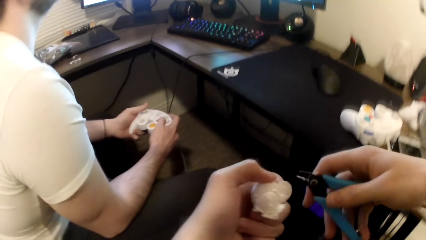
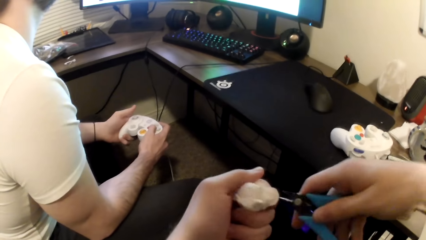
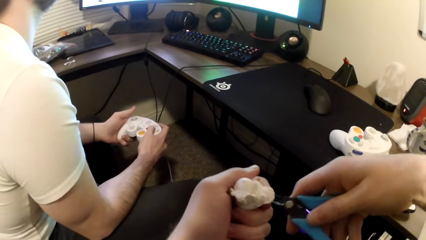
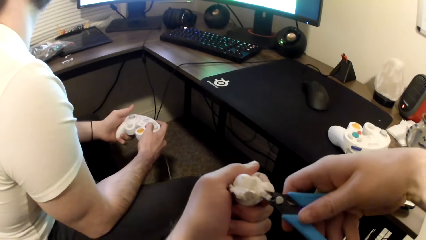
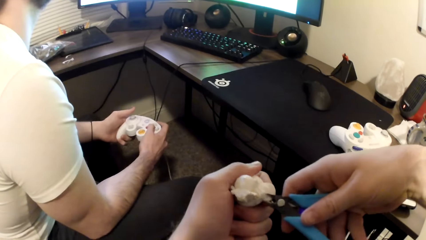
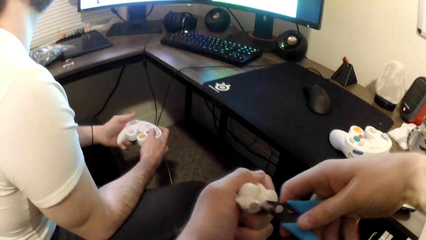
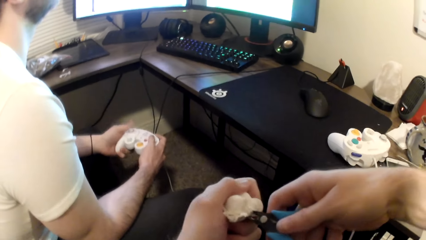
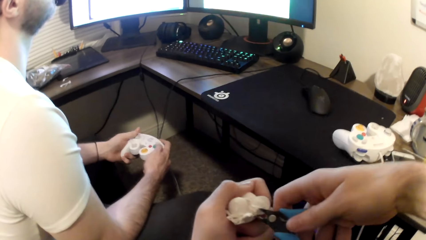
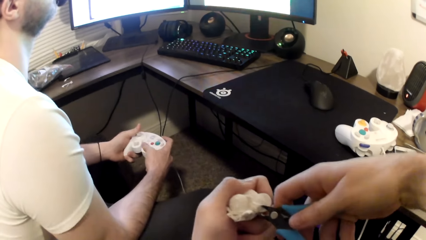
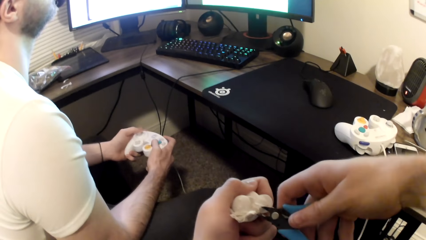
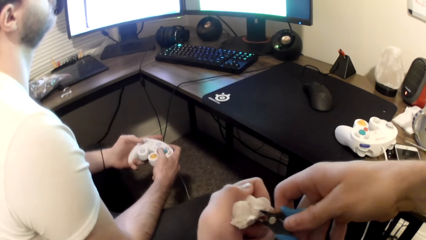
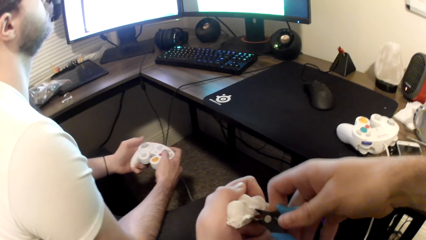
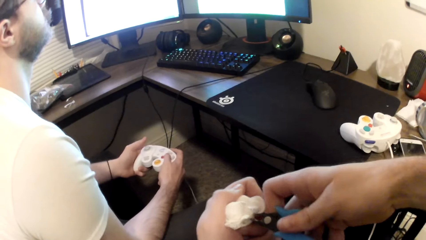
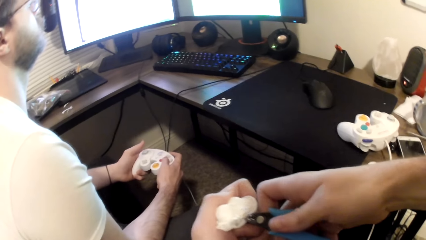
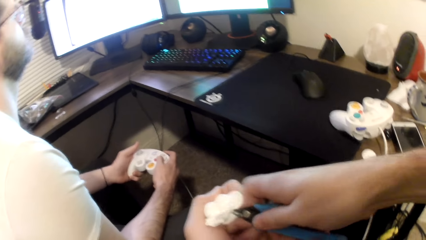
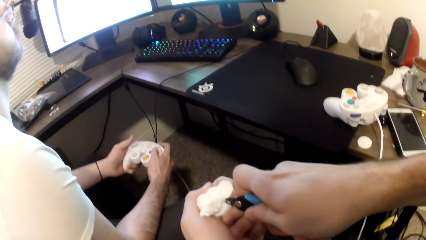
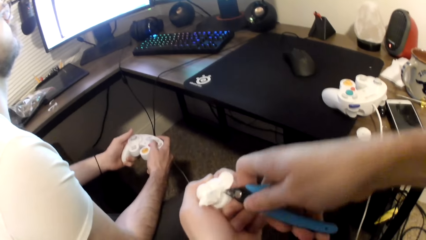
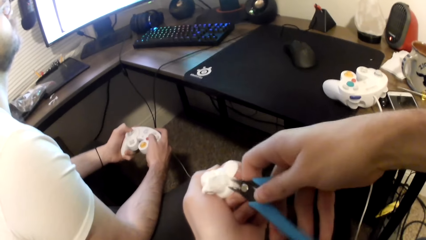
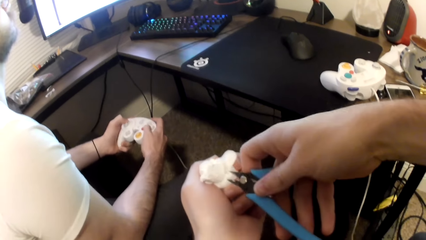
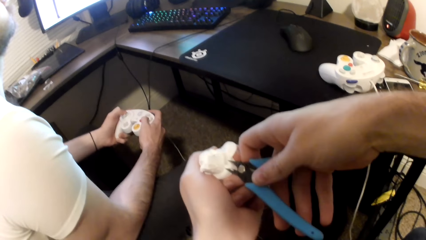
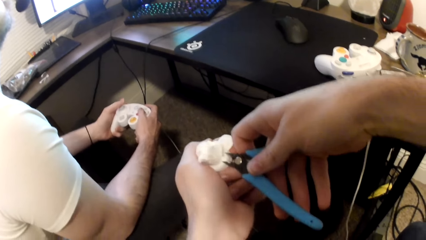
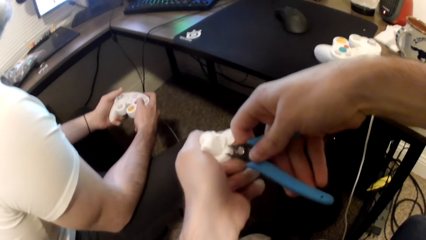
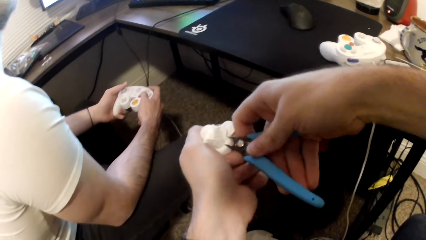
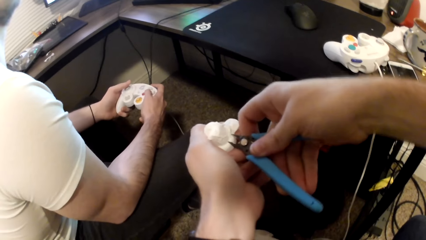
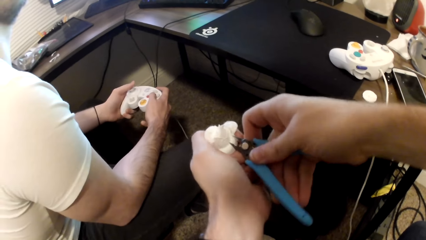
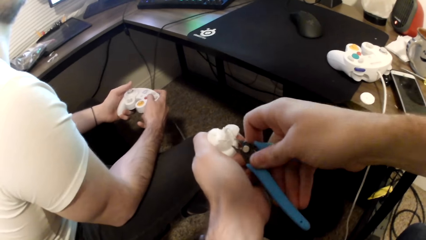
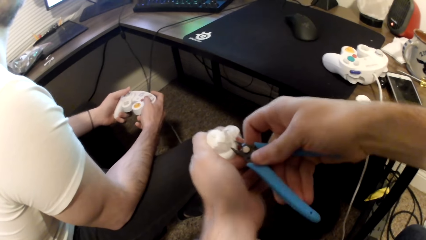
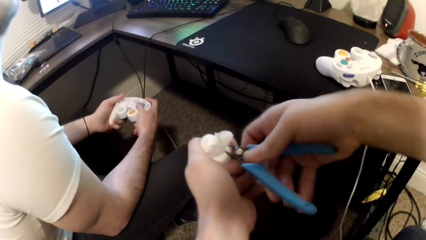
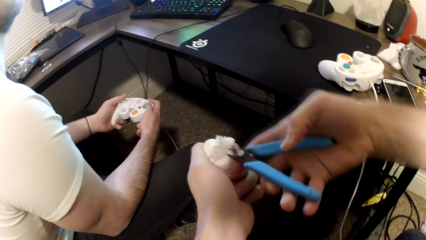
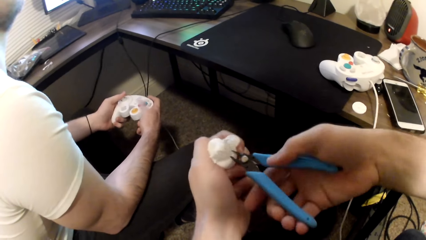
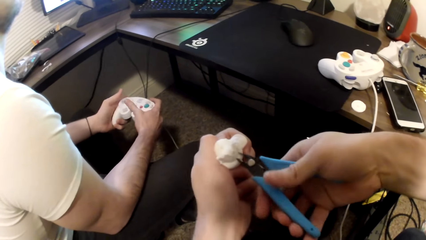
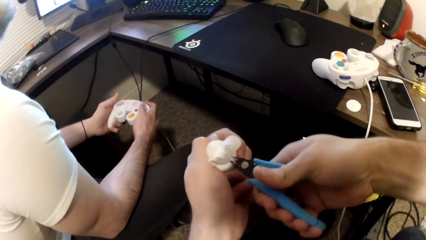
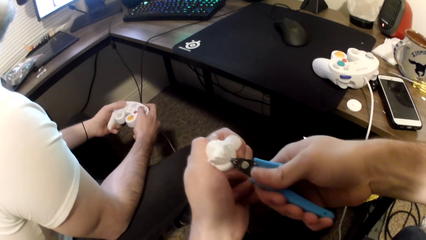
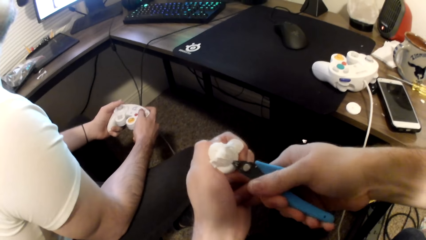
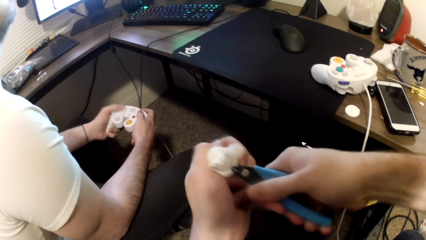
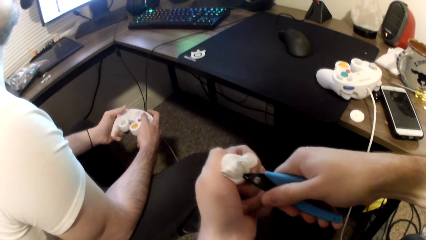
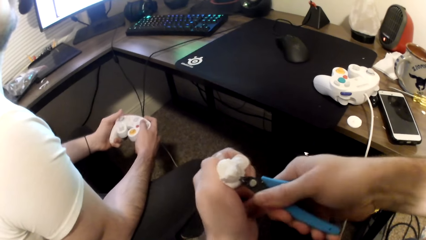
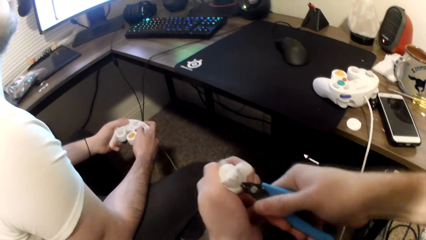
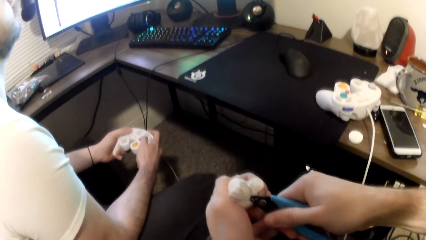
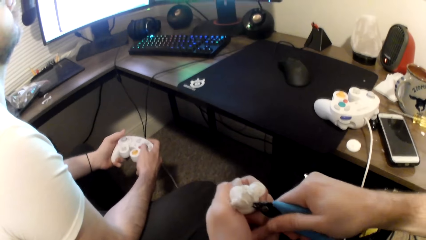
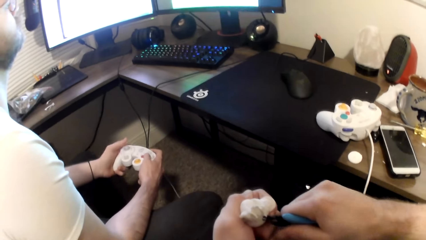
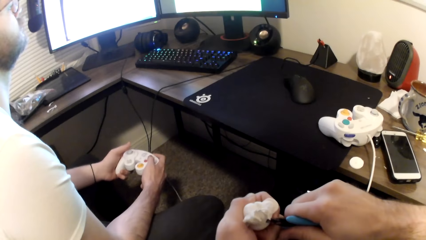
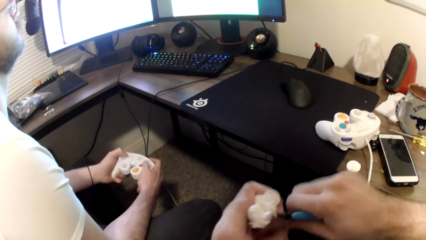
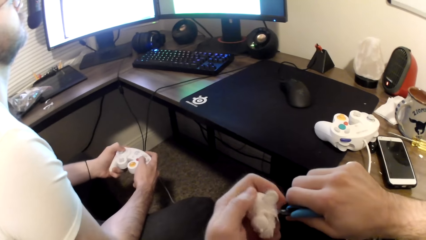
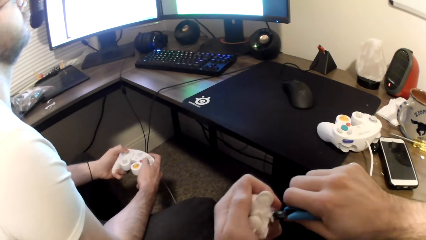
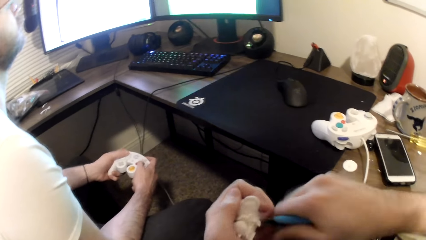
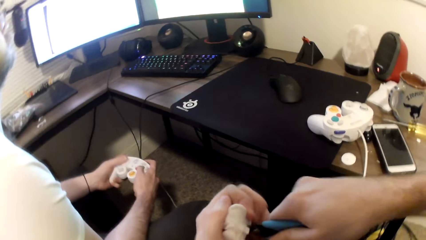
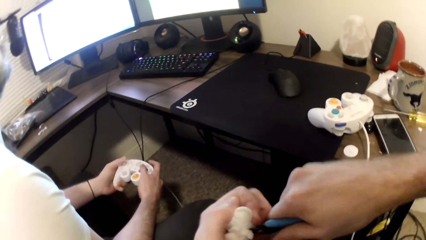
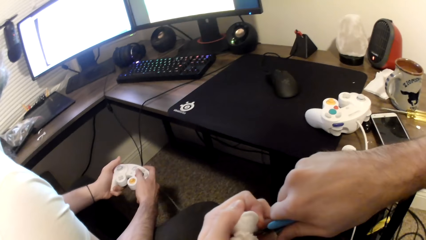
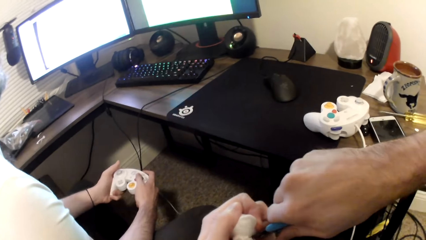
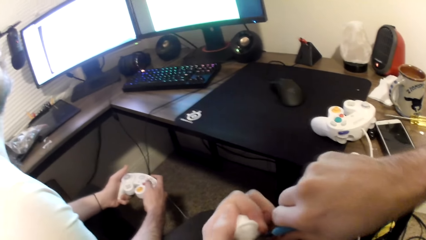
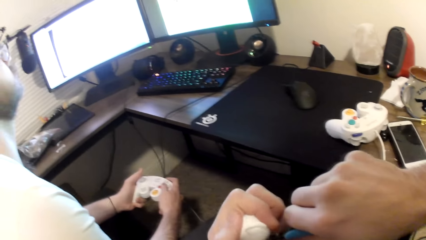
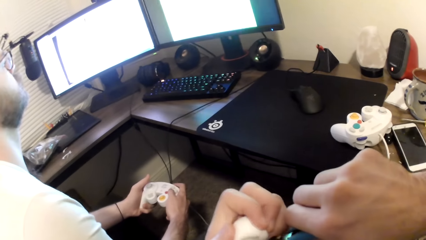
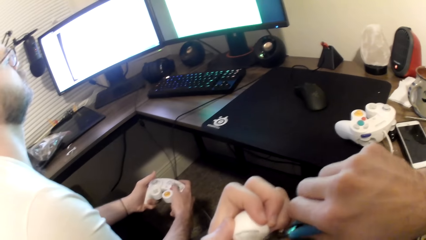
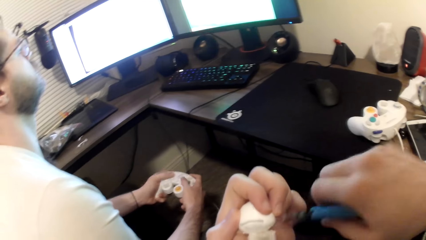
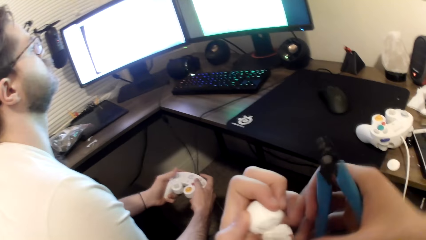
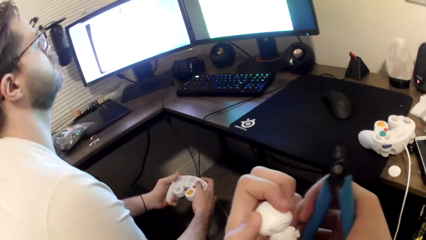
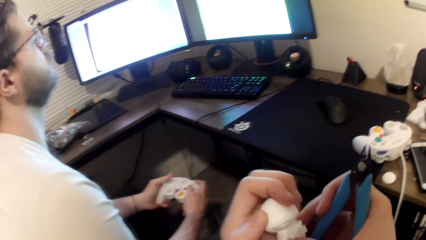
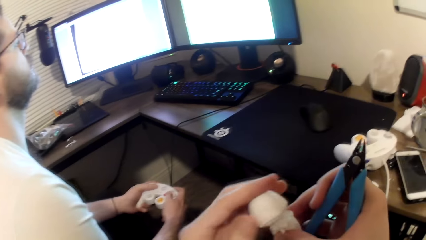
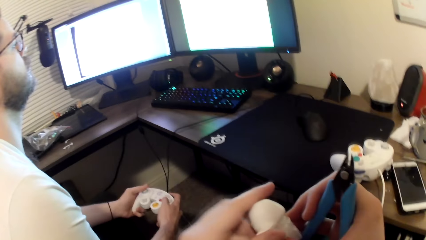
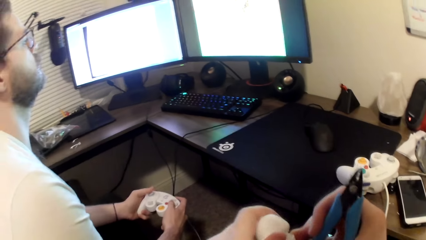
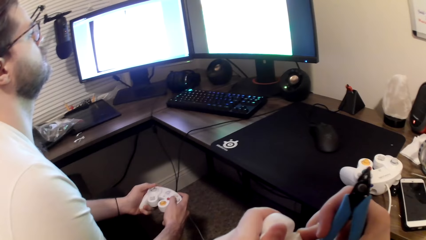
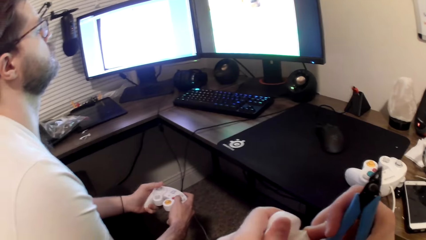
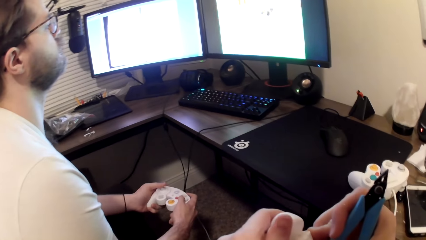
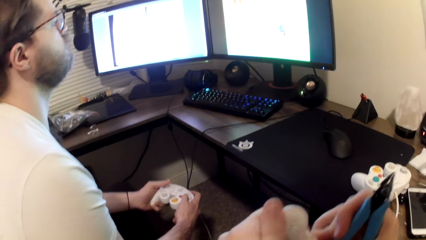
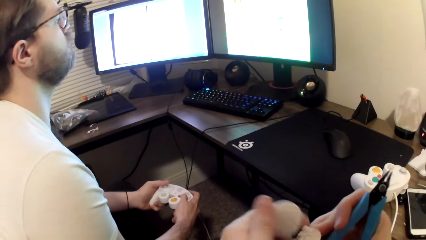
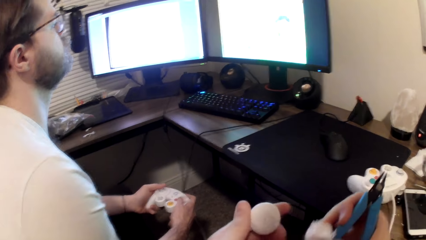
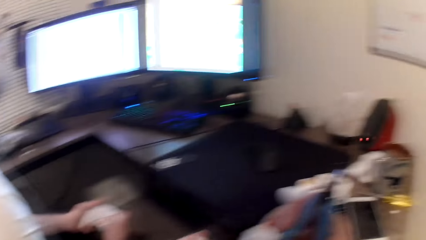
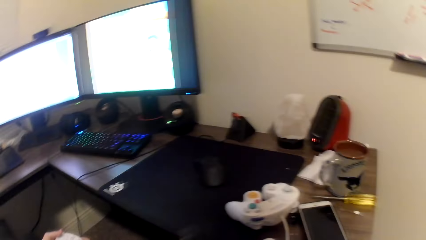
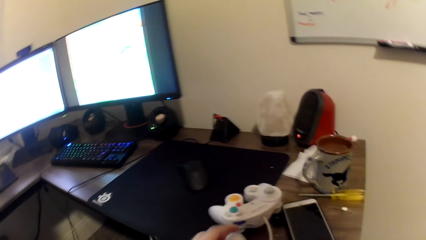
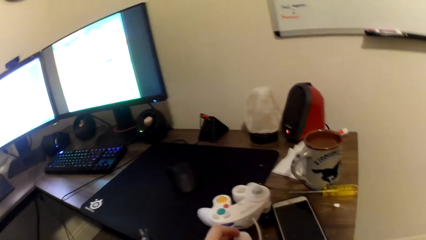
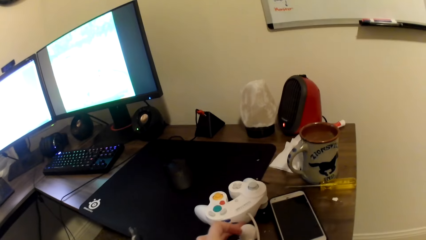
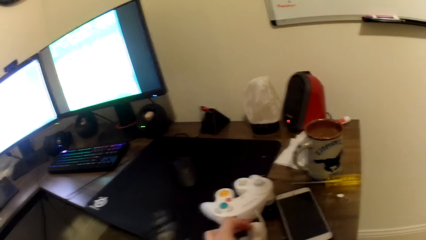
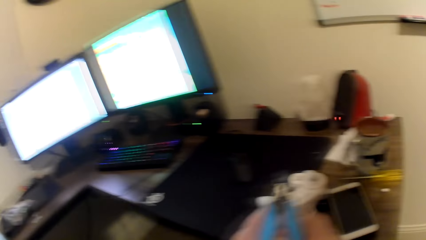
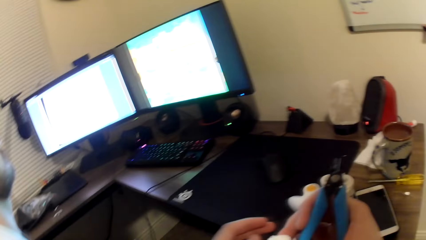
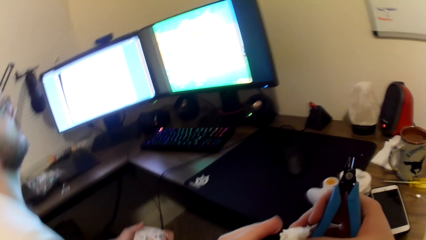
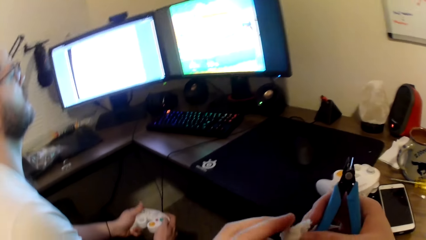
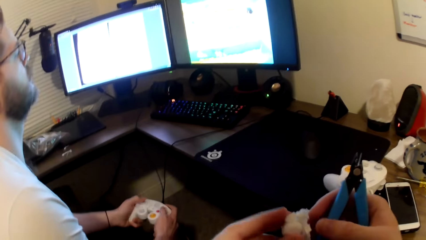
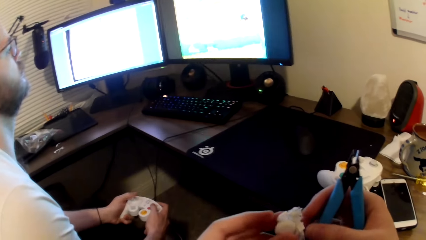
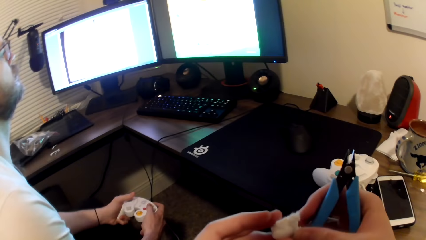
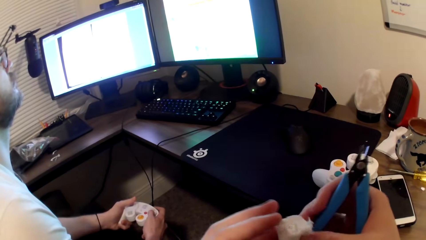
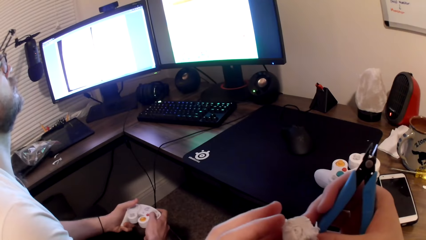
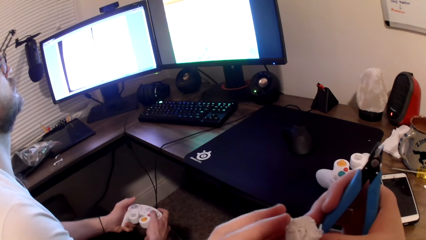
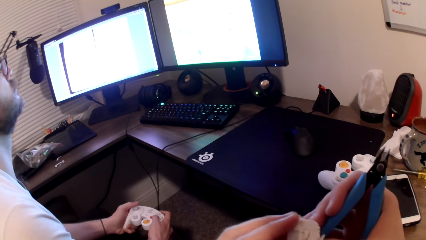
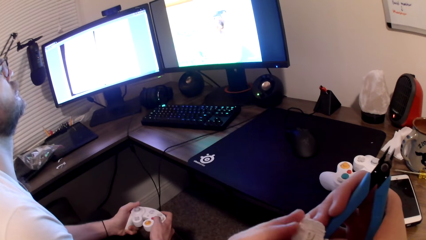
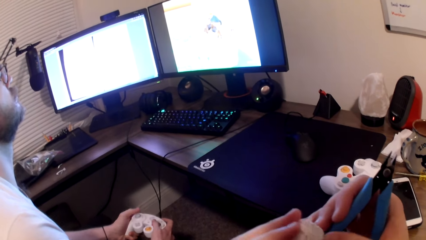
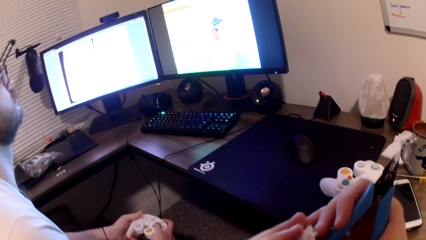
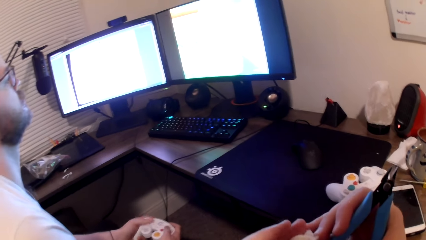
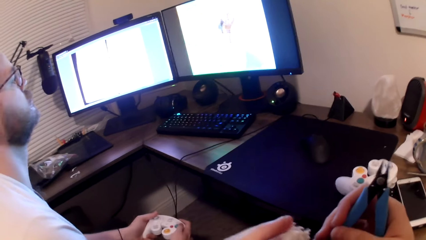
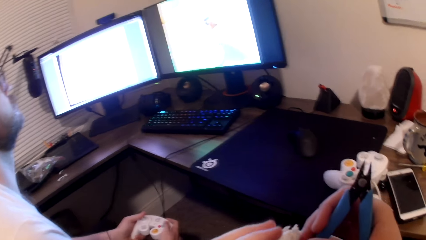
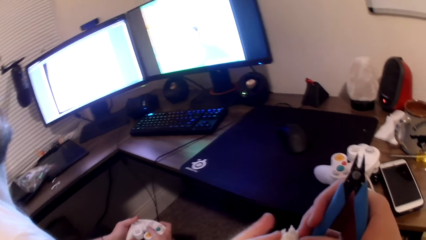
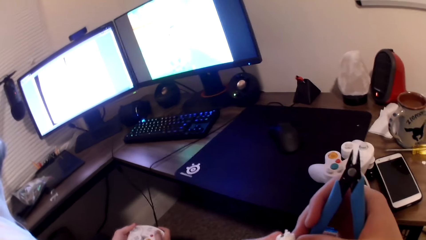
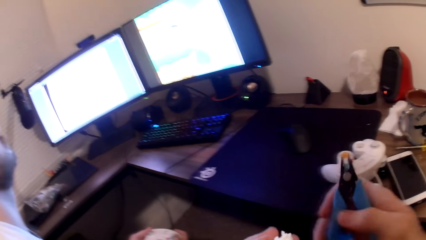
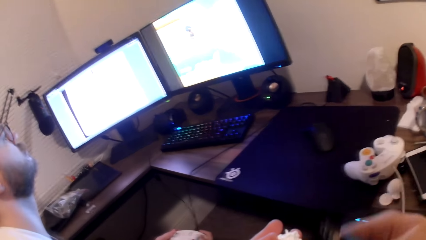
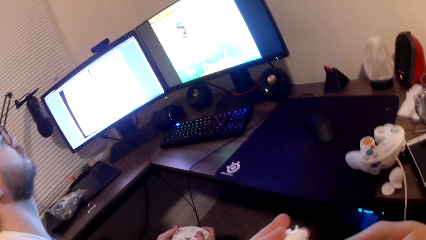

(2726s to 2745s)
The camera wearer cuts an art toy with pliers. They pluck a piece of the toy. They put the piece of toy on the table. A person plays a game on the computer.
